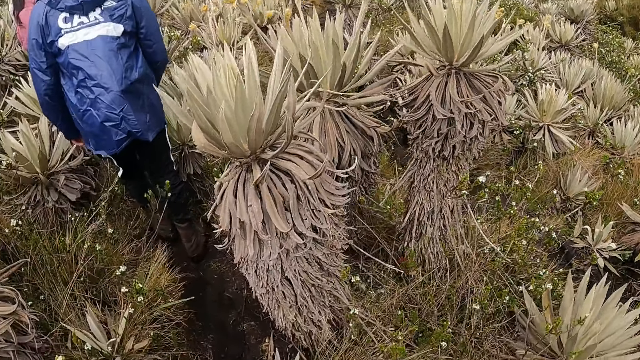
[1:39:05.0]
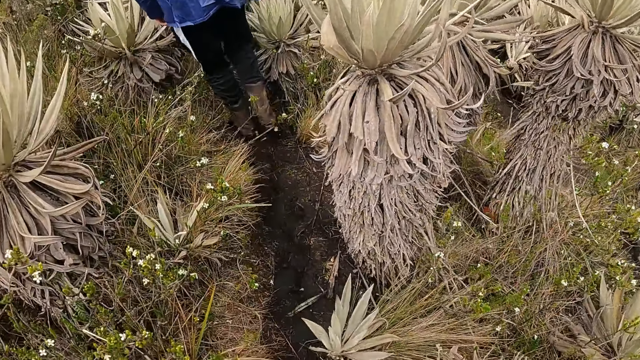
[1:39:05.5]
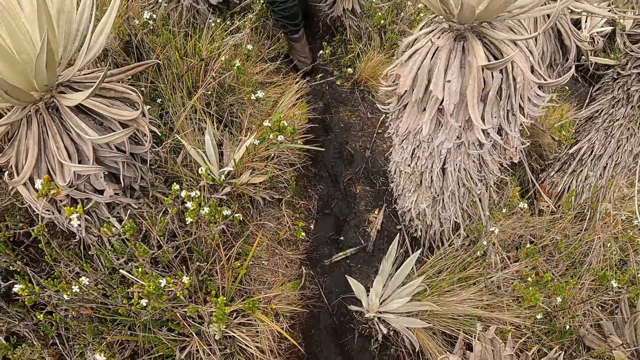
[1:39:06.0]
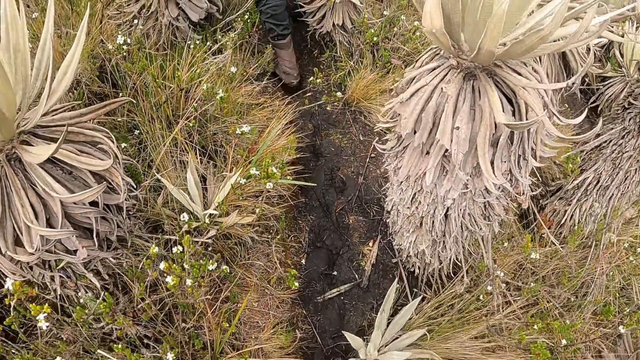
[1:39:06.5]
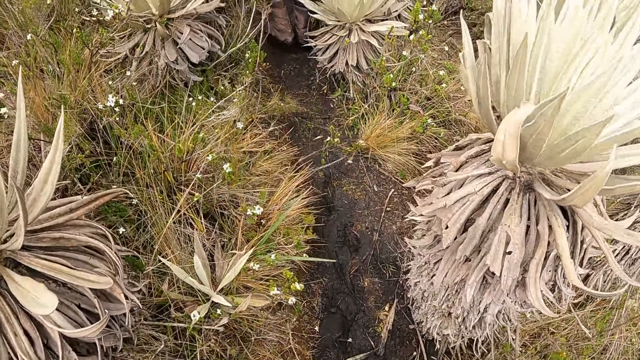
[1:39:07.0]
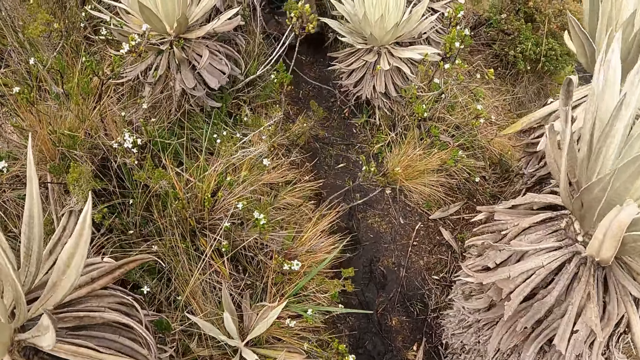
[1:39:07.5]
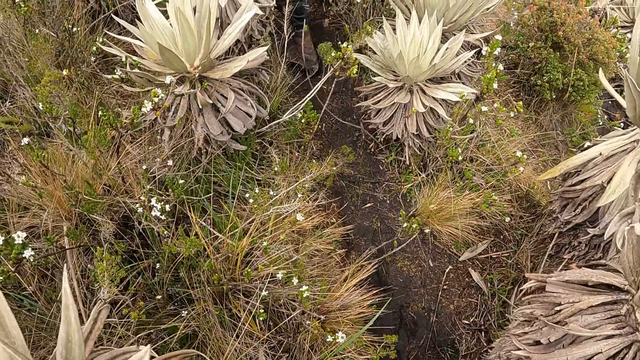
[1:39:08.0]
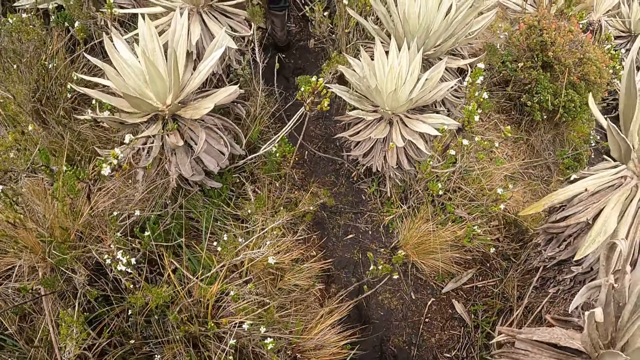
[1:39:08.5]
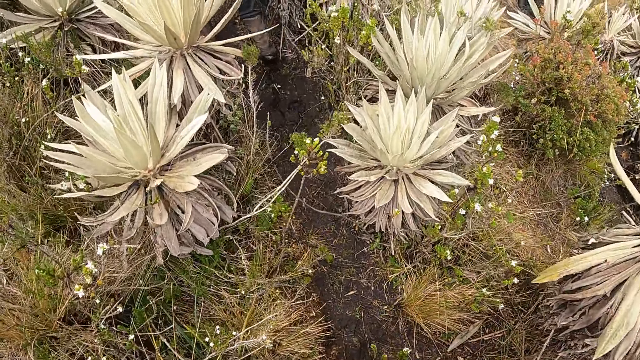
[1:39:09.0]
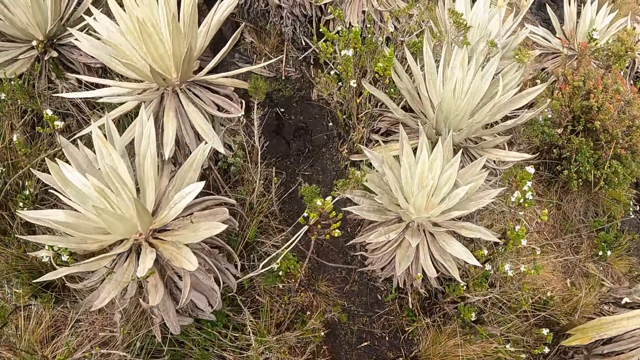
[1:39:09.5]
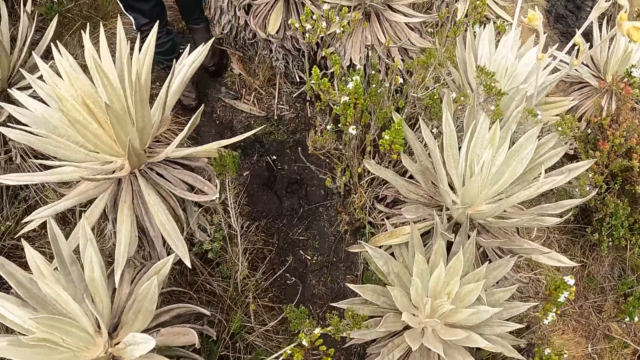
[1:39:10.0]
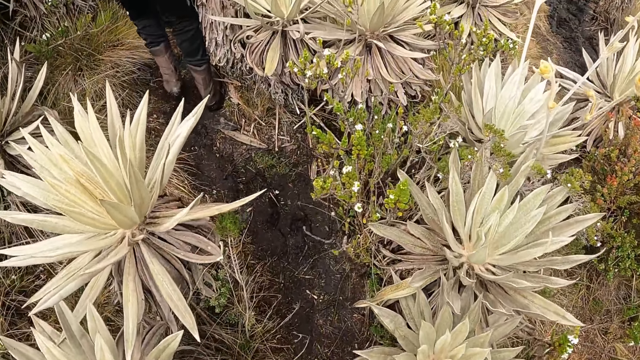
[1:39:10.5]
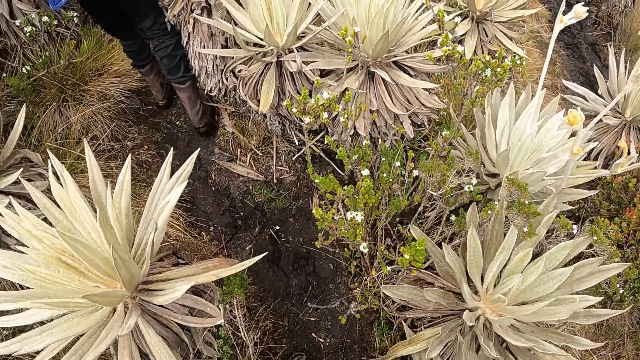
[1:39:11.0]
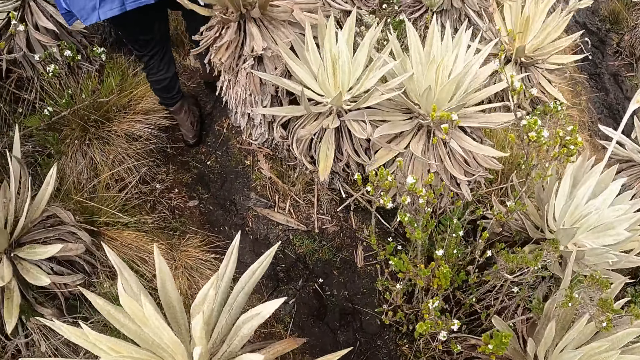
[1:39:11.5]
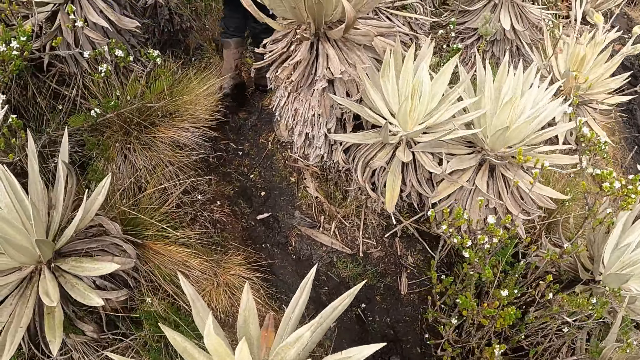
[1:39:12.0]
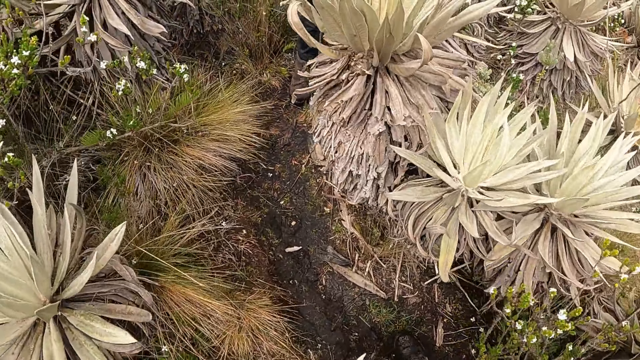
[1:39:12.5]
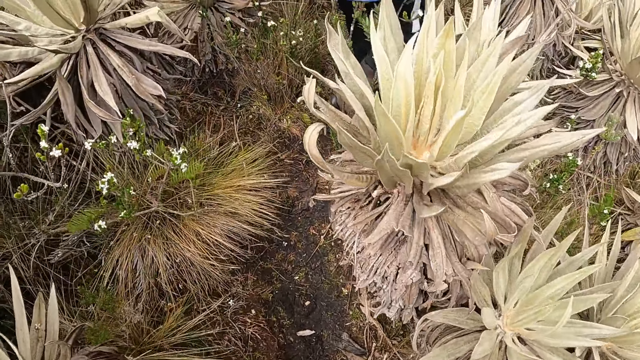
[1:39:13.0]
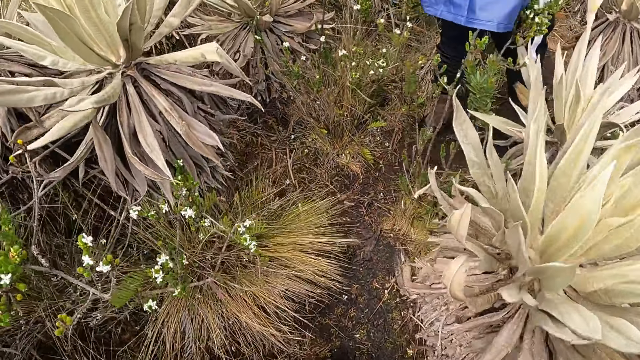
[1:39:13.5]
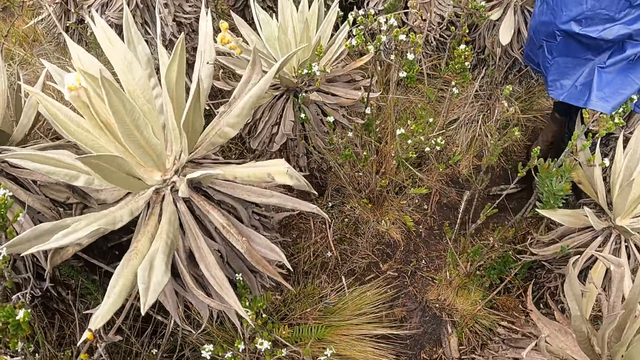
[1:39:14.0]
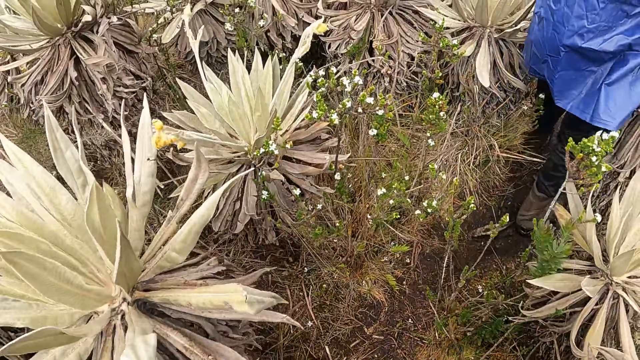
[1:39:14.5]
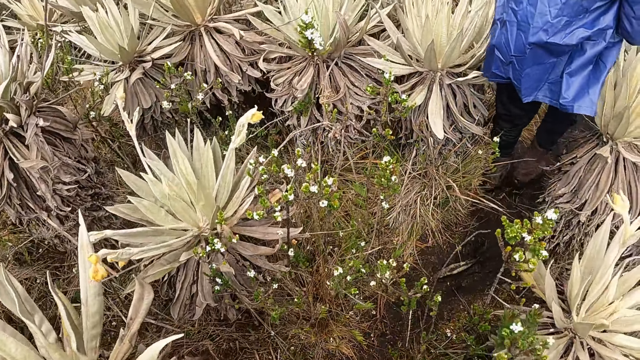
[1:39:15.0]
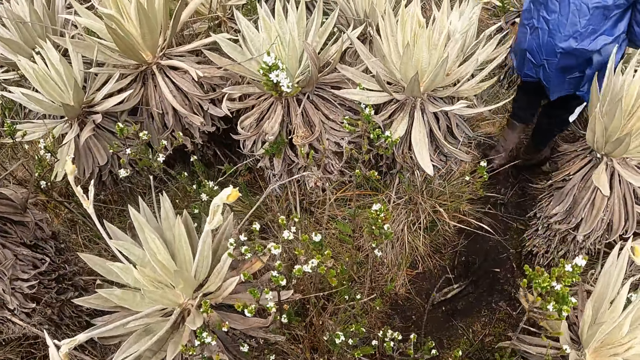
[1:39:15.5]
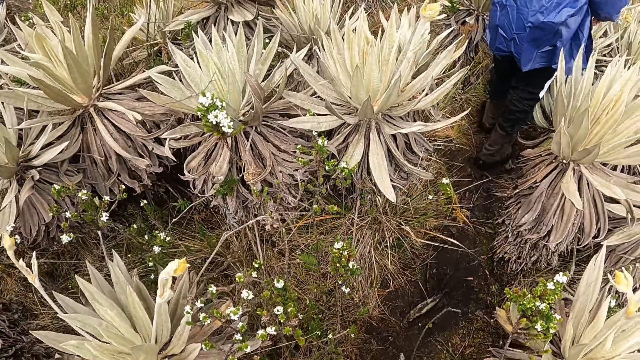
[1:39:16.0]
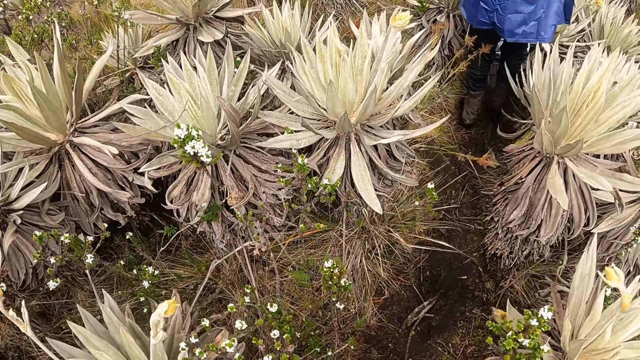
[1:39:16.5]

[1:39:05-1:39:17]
A person walks on the rough road.

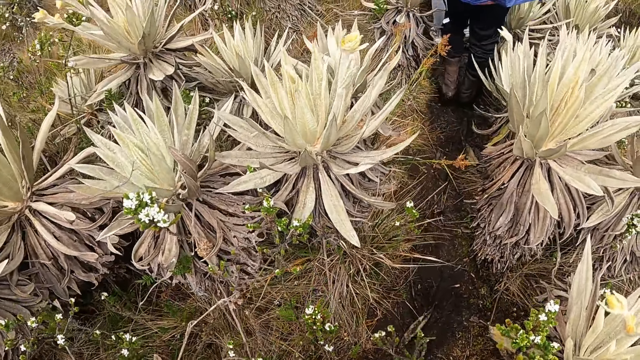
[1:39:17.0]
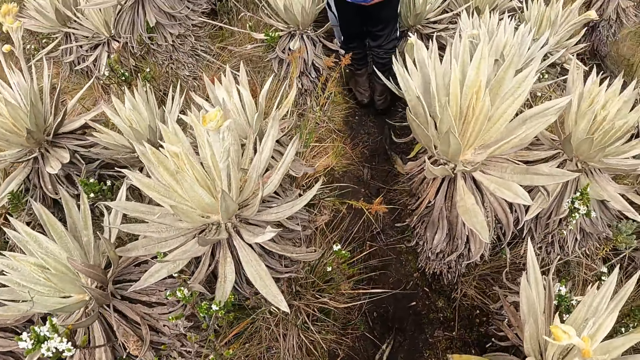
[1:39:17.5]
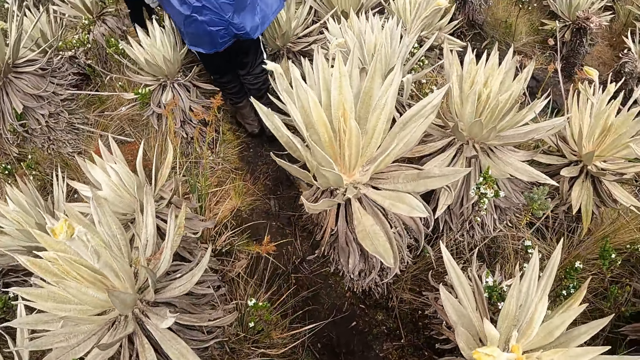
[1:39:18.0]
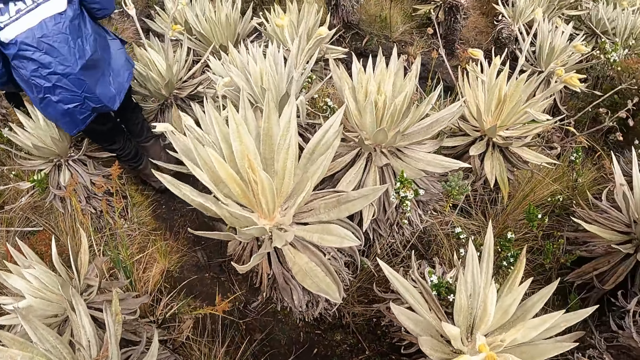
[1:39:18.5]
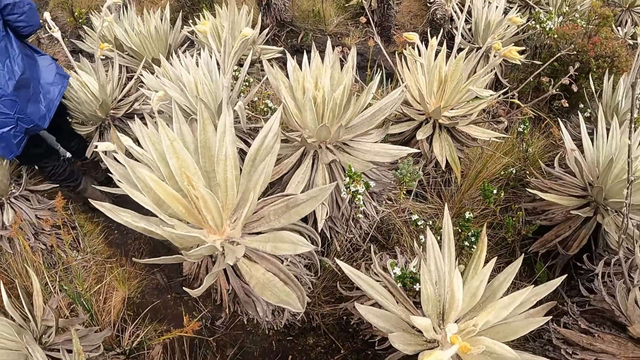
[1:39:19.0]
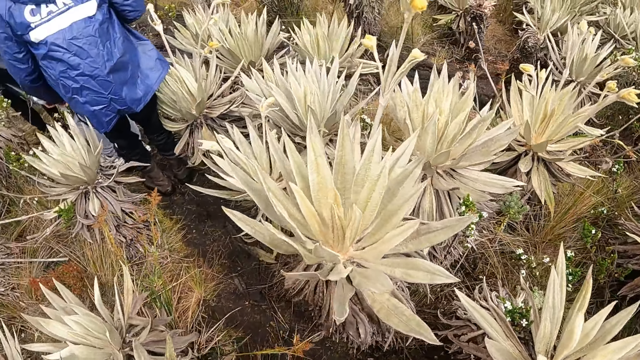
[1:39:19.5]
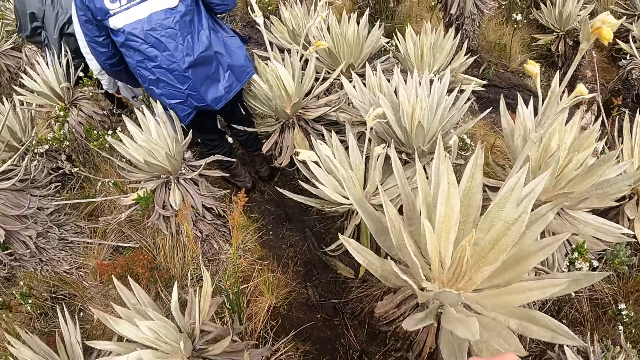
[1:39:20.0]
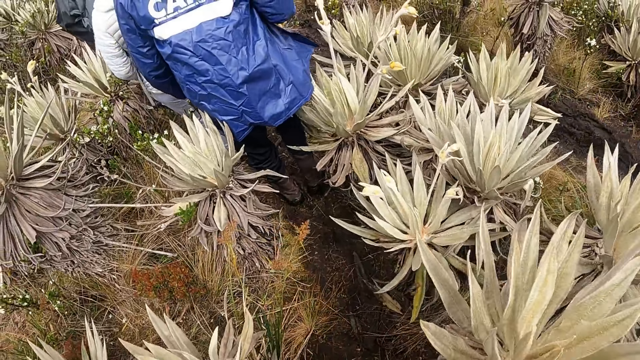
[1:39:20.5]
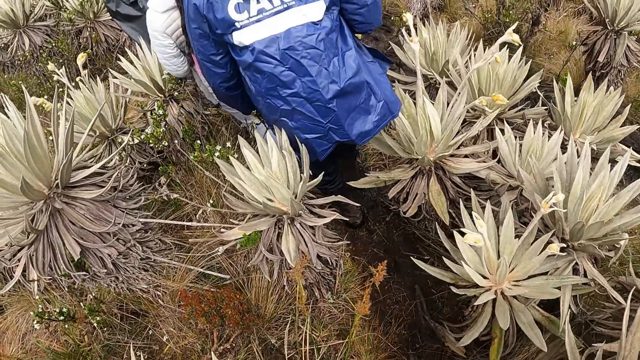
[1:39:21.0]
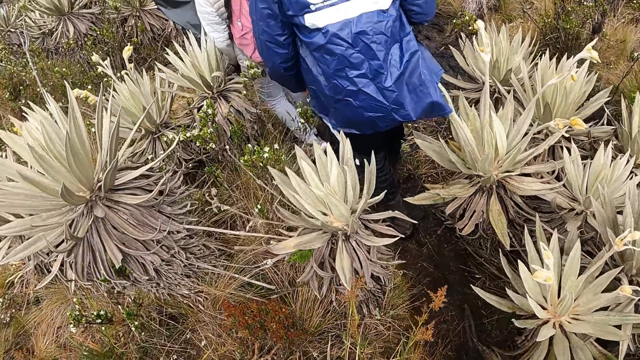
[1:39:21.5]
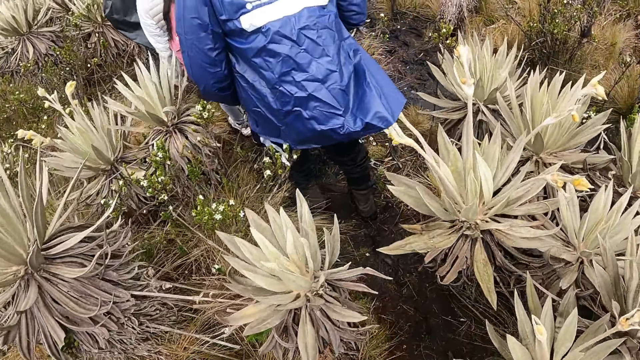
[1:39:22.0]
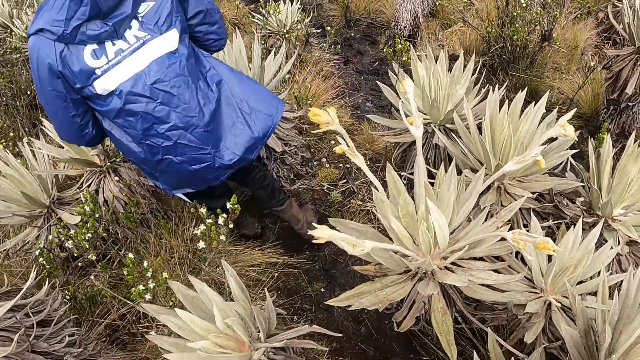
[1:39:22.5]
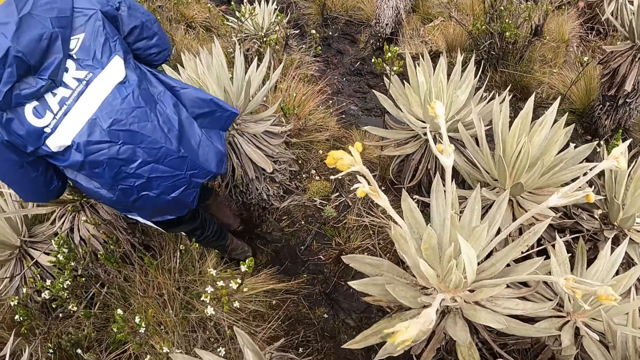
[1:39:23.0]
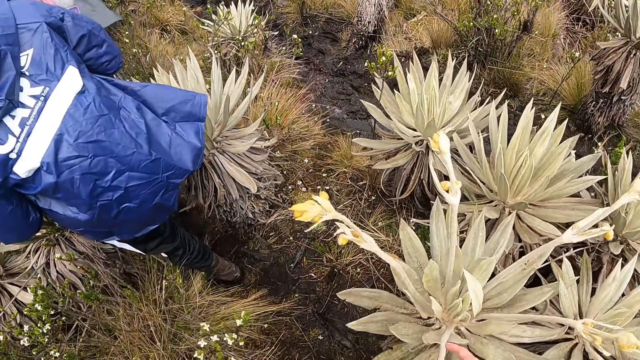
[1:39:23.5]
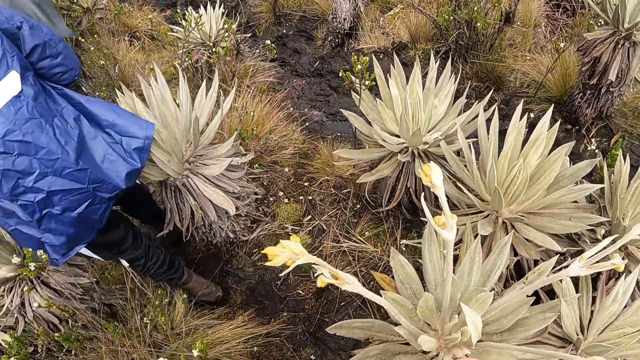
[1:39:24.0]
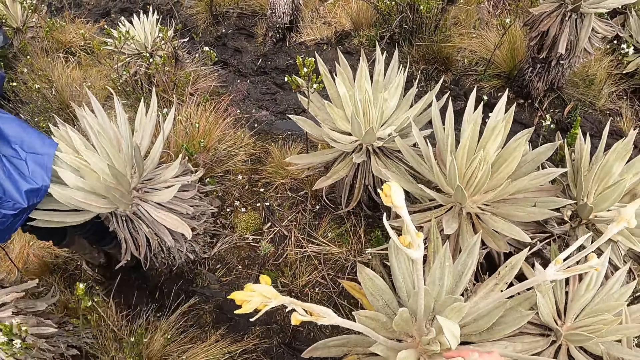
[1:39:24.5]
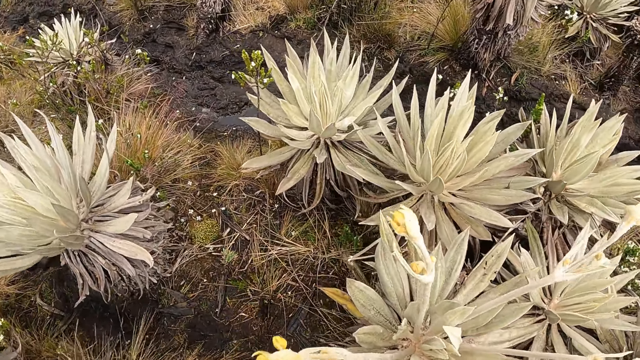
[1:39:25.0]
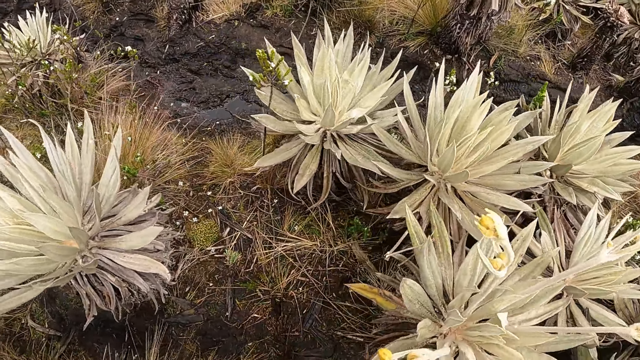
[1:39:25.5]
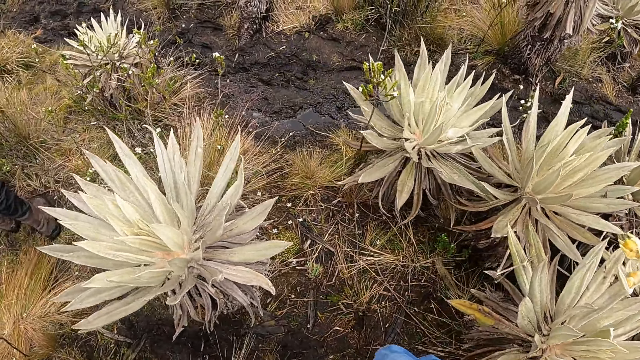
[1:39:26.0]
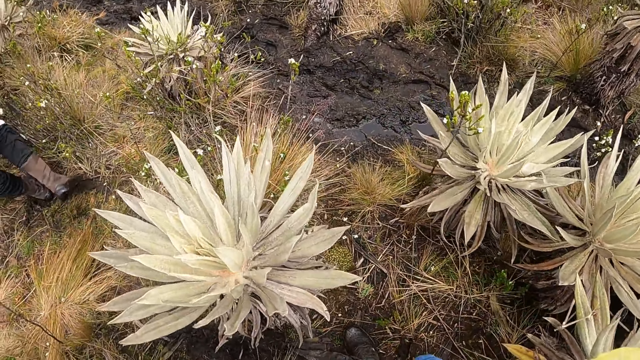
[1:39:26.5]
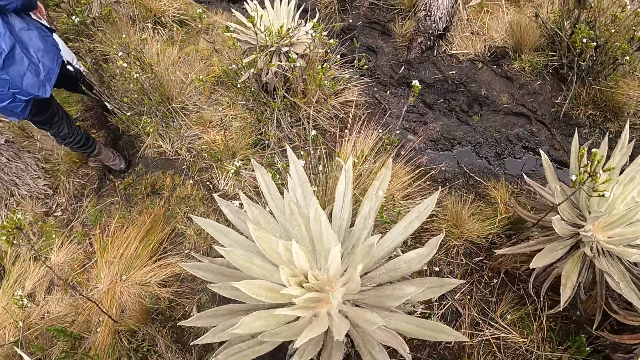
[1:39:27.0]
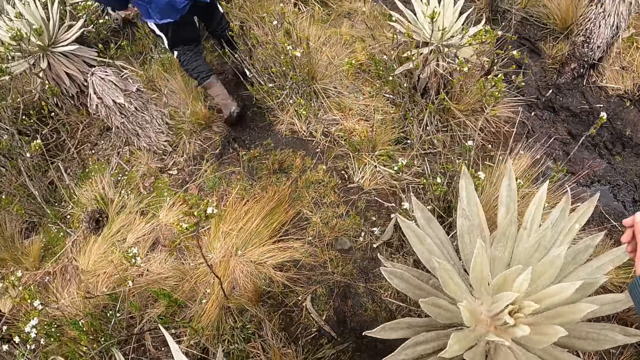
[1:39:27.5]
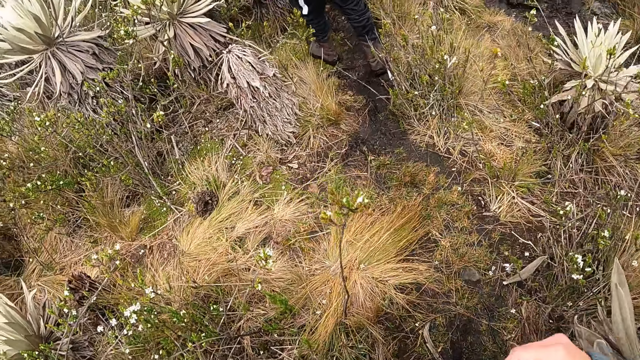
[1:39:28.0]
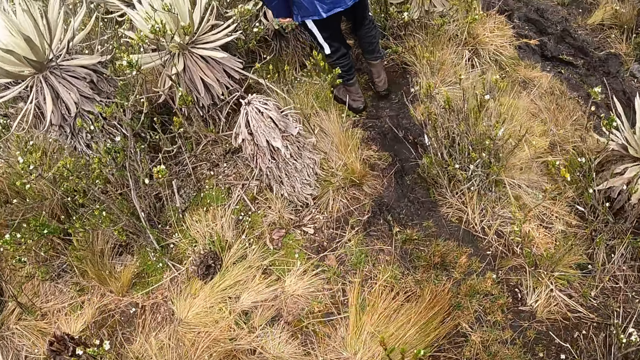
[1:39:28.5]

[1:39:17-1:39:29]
The camera wearer looks around the field. They walk around the field.
